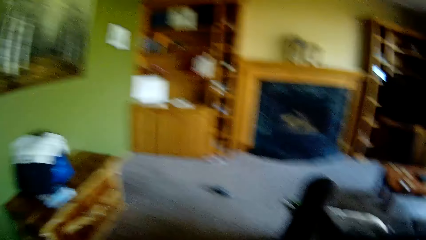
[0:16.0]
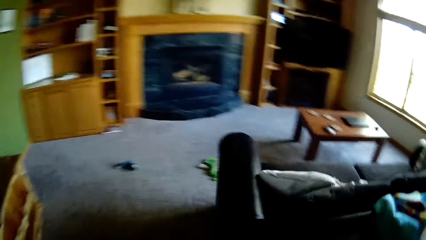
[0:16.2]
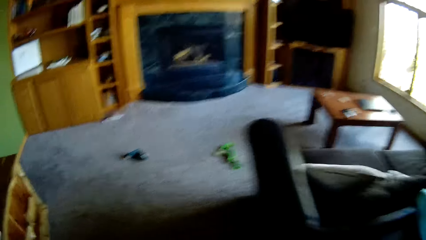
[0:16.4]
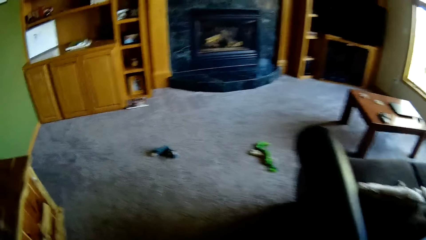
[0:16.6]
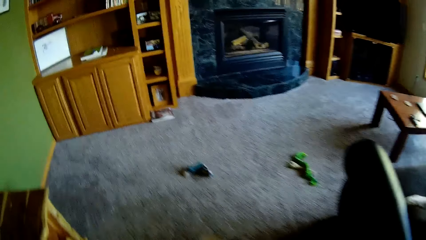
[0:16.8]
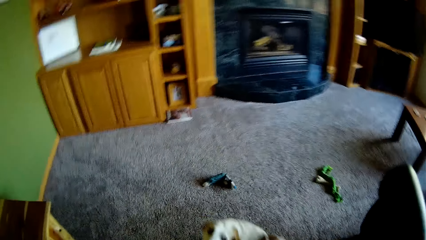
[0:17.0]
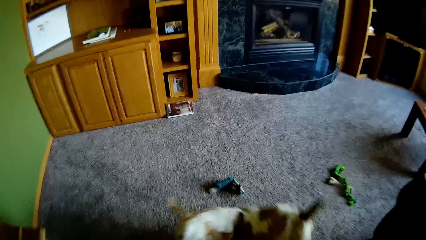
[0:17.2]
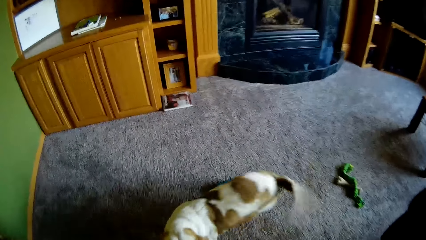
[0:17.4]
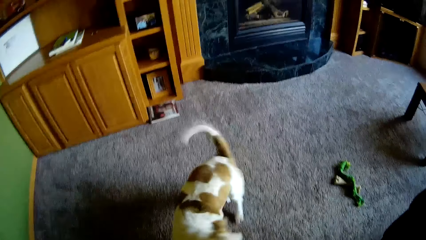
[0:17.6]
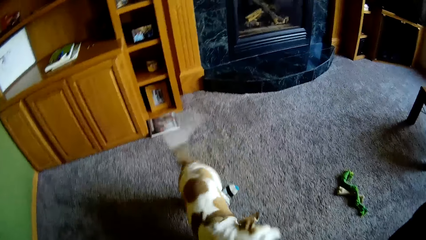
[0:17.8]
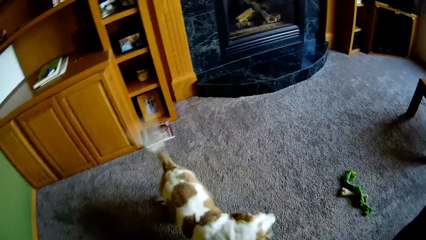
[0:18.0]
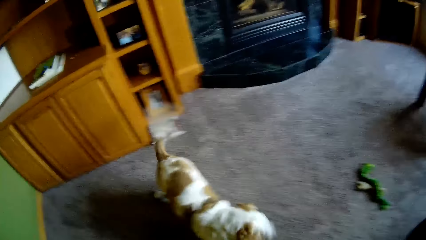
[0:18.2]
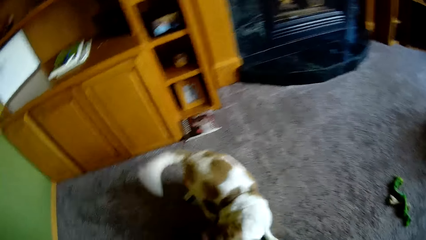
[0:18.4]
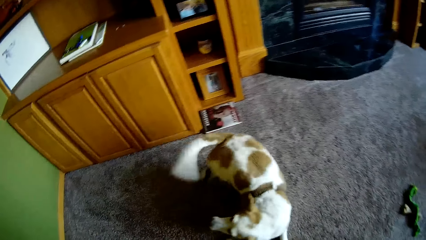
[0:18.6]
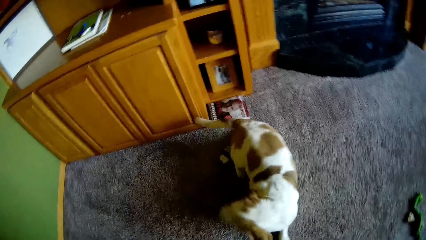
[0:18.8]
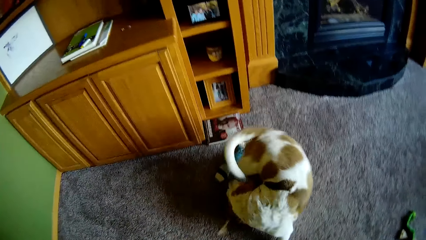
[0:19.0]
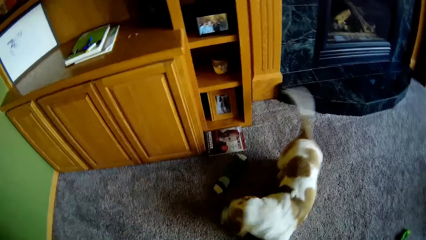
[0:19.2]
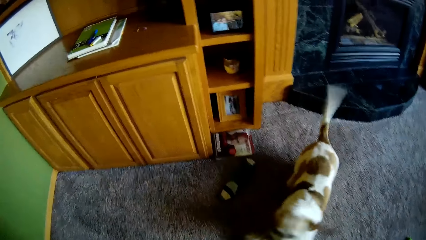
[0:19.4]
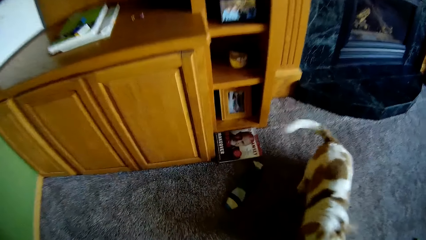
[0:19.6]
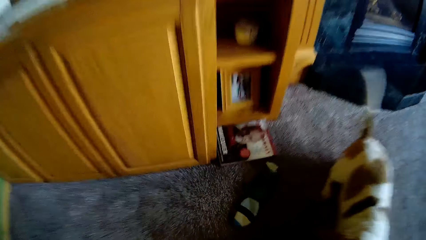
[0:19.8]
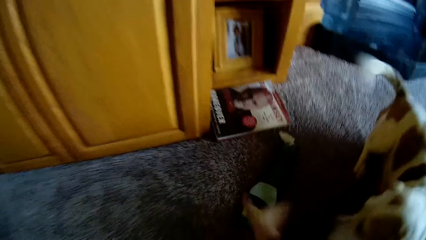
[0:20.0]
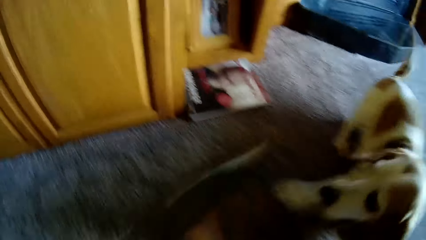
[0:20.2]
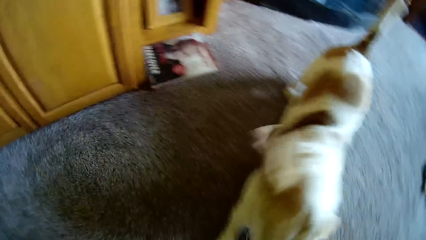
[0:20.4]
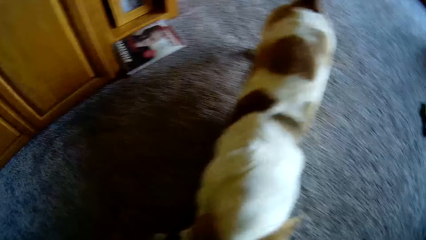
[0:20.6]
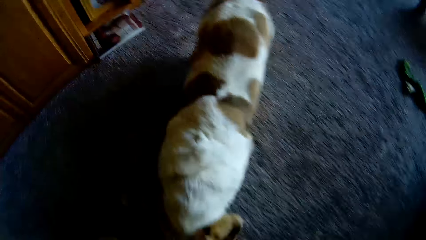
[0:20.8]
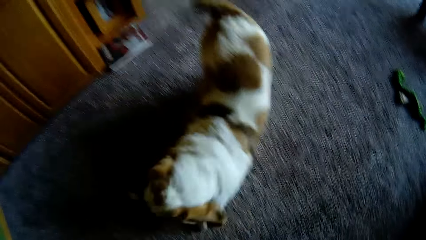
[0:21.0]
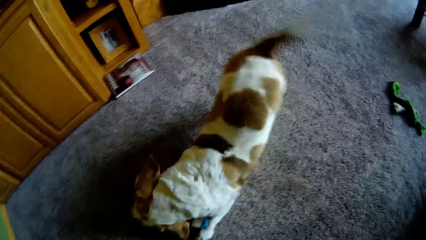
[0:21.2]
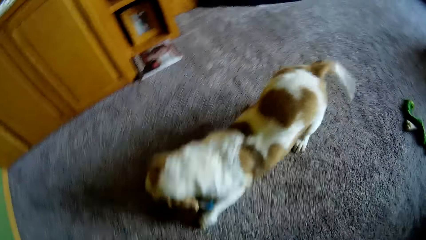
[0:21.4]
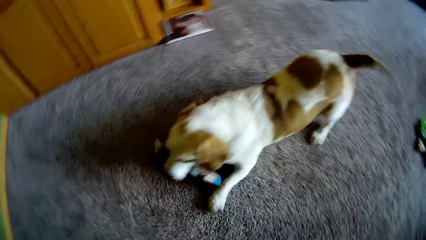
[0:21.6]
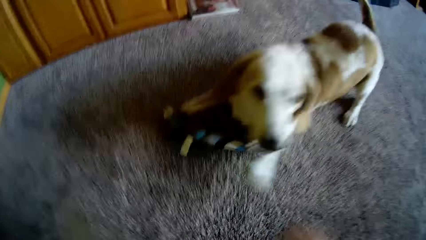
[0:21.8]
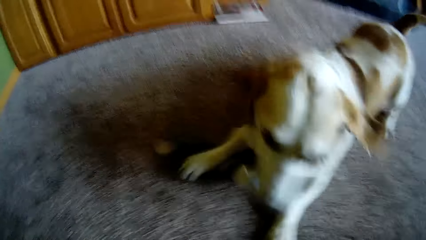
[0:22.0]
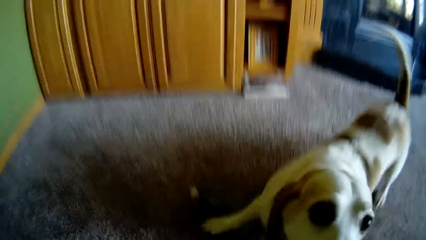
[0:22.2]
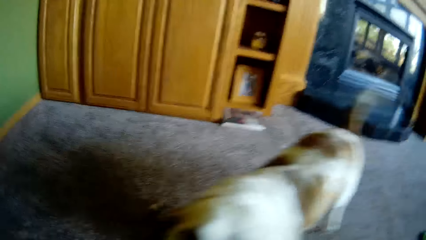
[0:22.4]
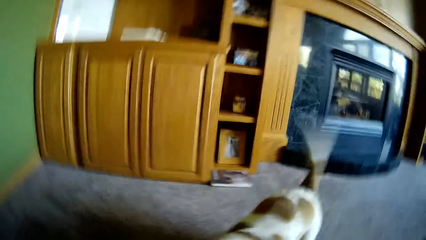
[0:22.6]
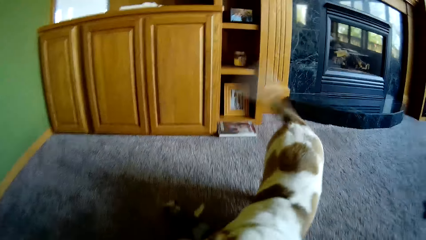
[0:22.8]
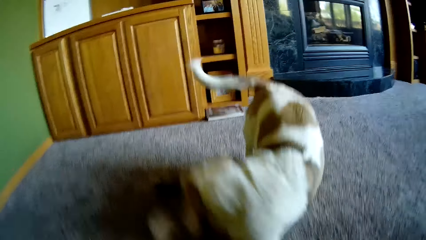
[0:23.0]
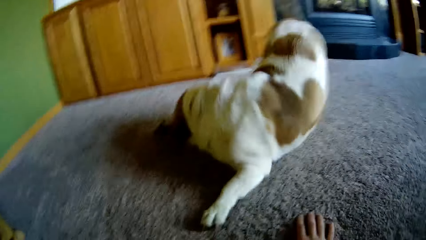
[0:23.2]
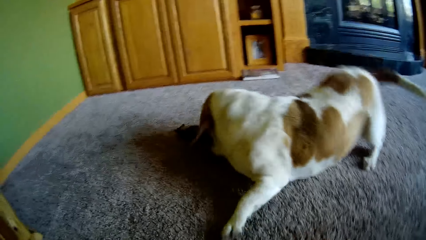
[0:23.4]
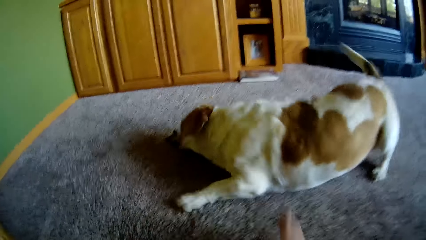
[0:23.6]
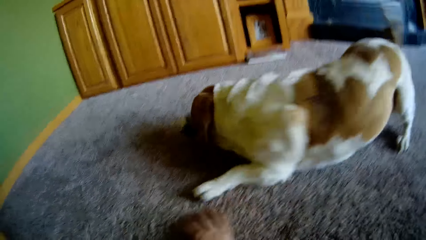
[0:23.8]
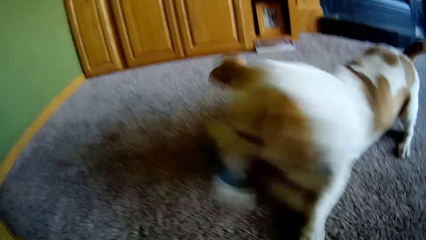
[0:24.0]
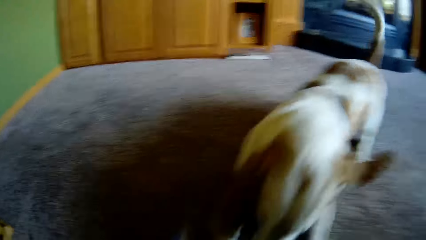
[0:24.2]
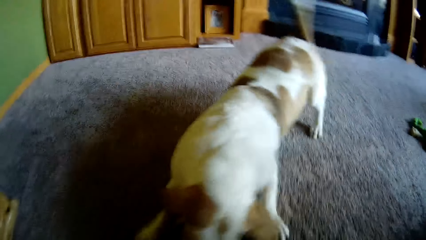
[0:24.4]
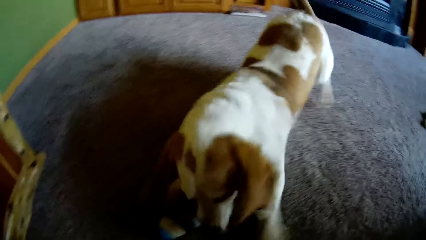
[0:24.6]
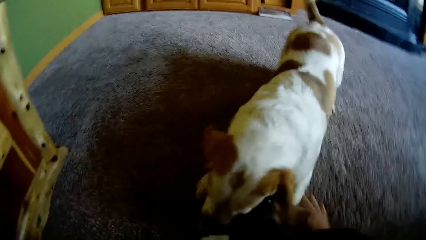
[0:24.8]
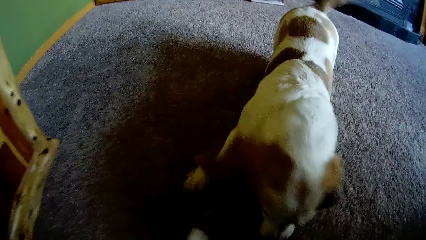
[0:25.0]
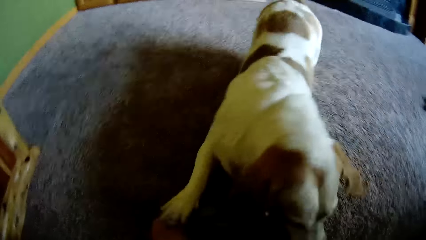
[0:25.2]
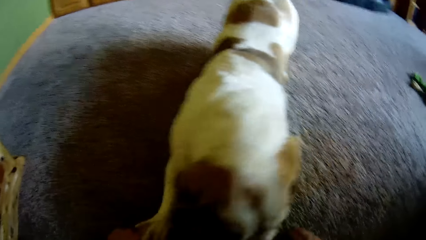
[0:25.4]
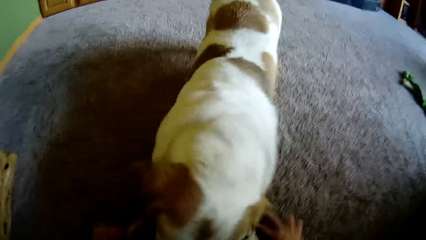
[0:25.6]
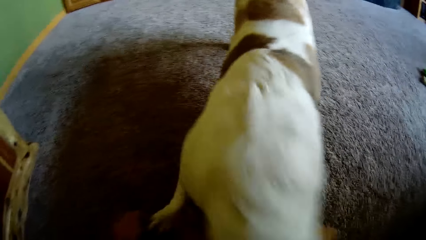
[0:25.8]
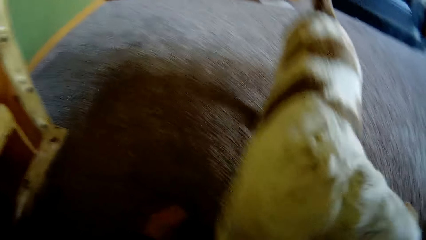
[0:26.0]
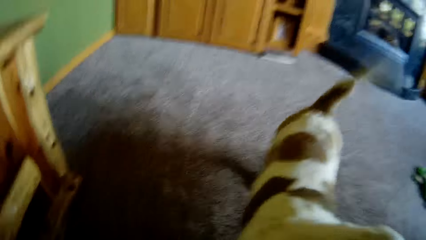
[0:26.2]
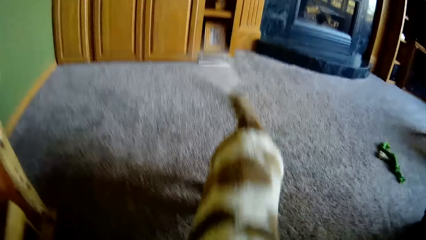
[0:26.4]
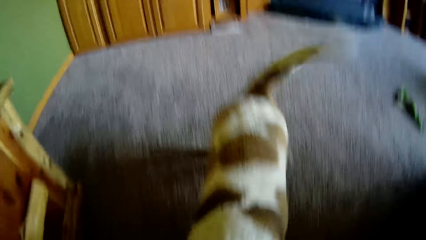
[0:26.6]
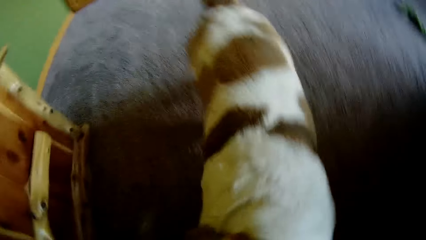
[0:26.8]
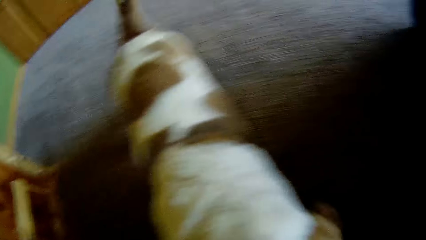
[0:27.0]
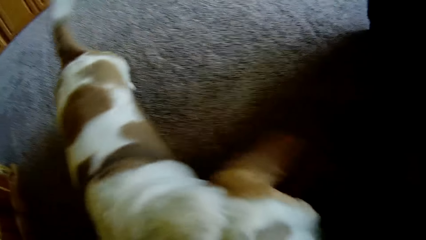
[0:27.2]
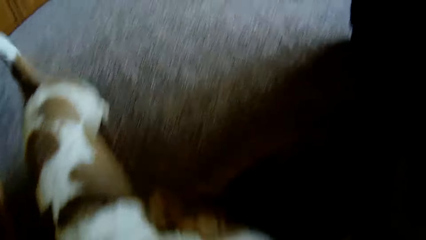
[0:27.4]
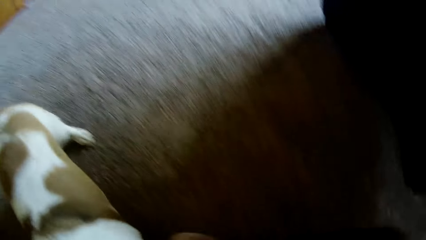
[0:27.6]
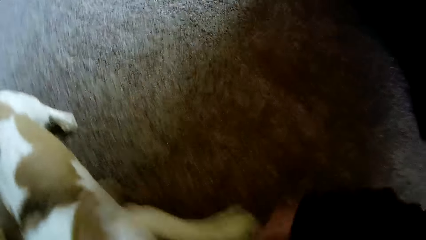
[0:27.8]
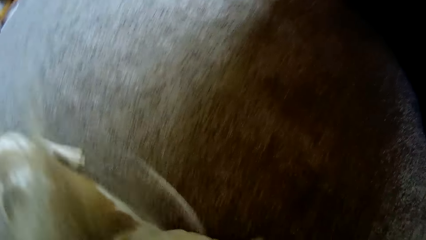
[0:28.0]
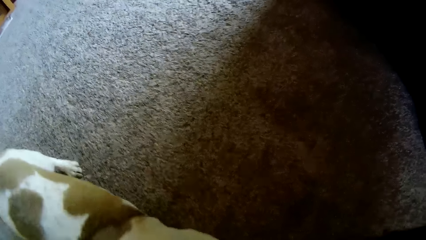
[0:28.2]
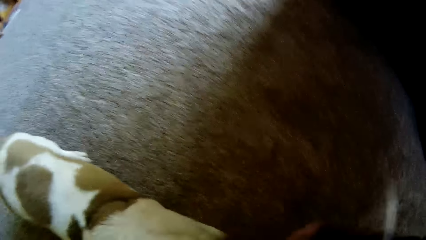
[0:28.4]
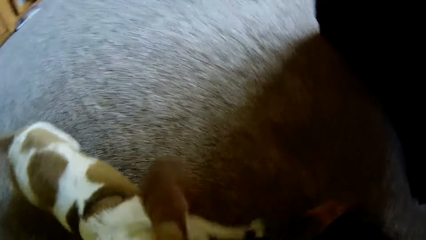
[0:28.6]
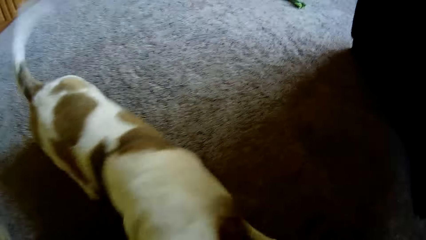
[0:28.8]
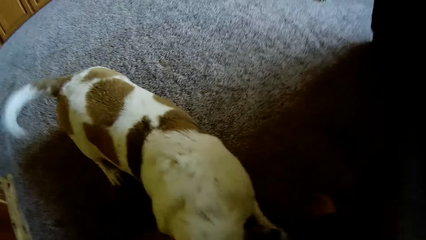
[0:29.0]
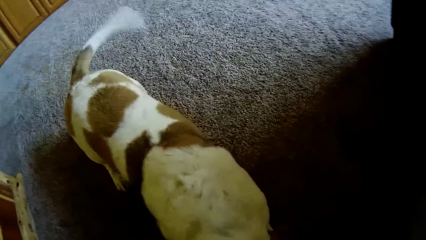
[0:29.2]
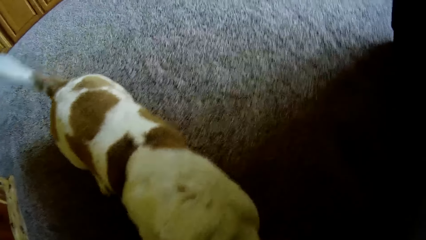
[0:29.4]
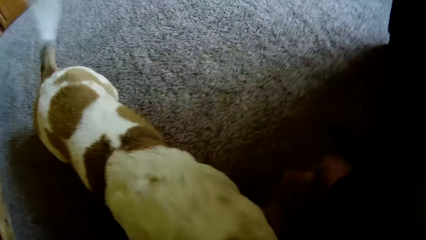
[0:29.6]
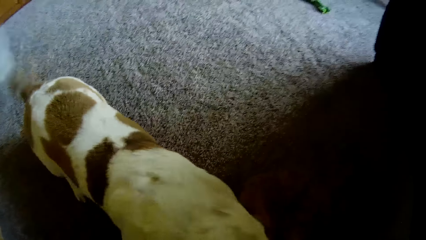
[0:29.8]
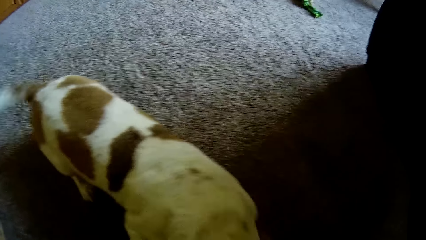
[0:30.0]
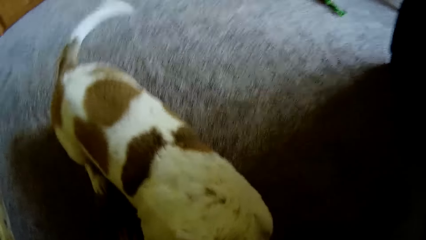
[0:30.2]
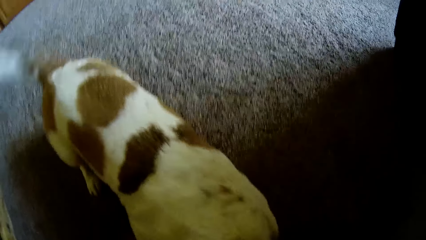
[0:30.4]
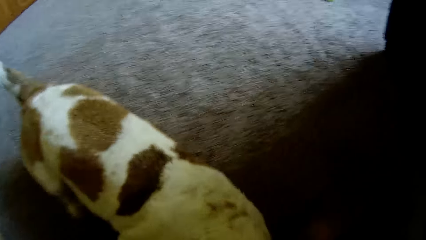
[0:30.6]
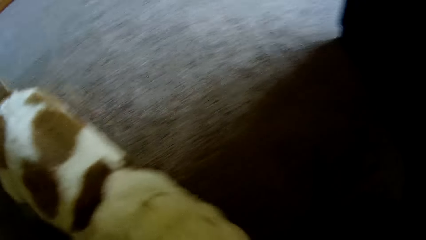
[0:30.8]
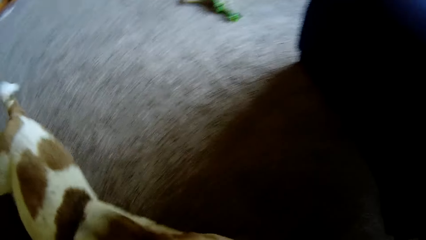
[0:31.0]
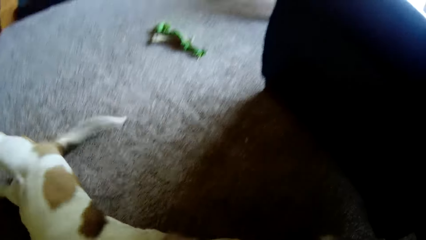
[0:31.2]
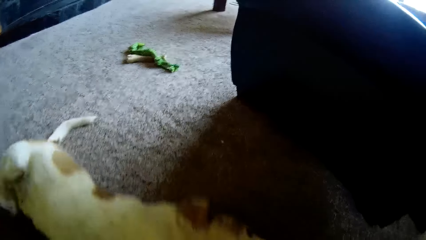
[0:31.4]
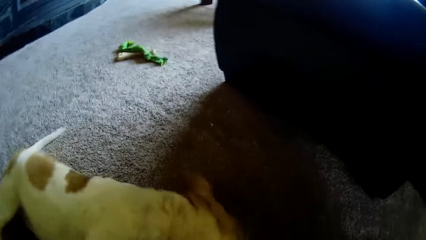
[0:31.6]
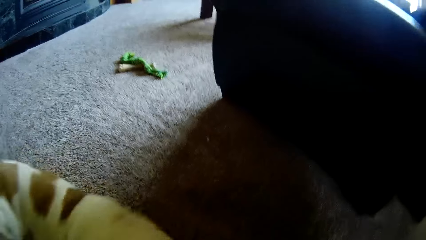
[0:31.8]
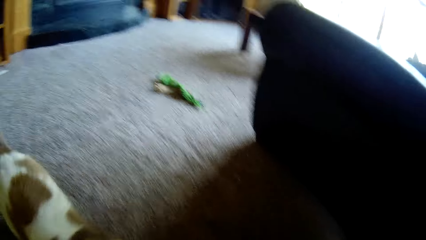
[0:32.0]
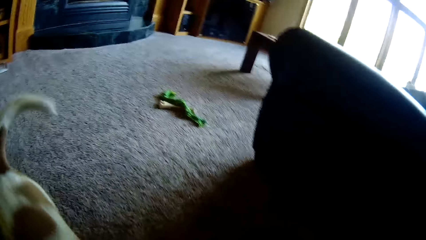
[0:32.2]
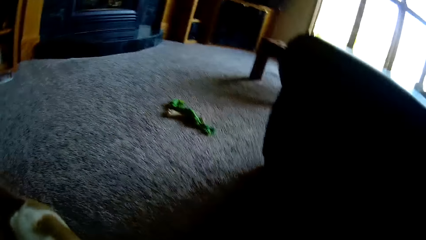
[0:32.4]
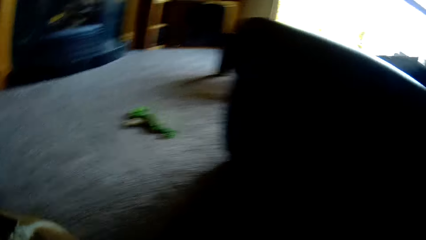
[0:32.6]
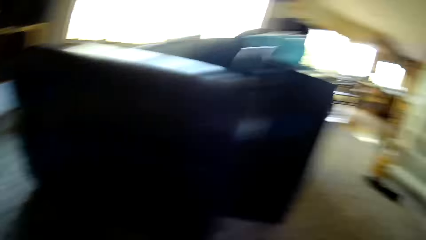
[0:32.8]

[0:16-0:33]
The camera wearer is playing with the dog. The dog kicks a sock on the floor with his leg. The camera wearer takes the sock from the floor with her right hand. The dog plays with the sock. The camera wearer touches the dog with her right hand.
